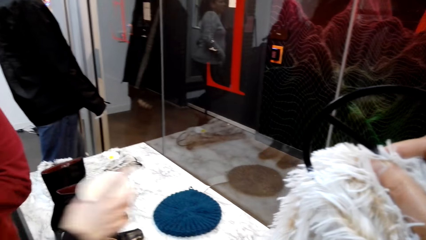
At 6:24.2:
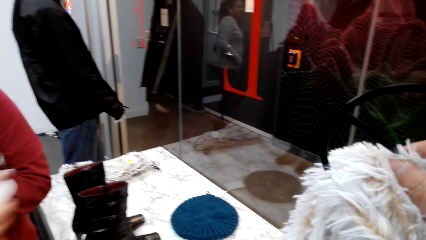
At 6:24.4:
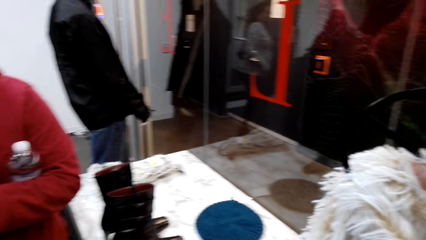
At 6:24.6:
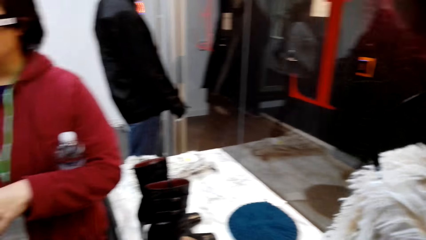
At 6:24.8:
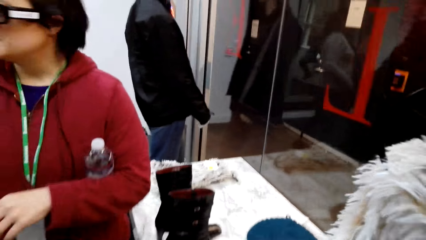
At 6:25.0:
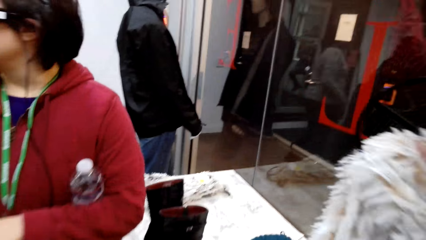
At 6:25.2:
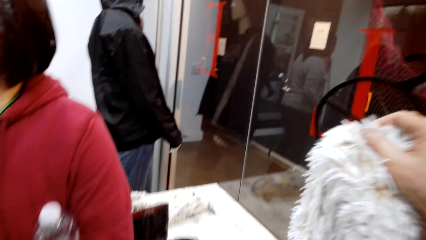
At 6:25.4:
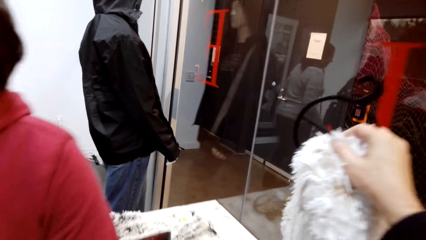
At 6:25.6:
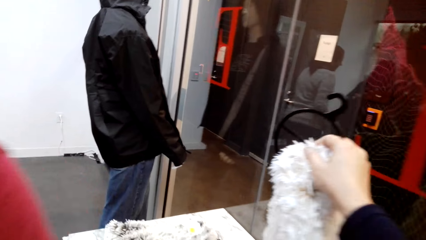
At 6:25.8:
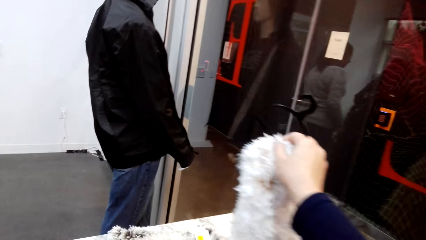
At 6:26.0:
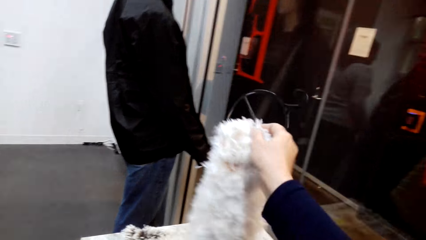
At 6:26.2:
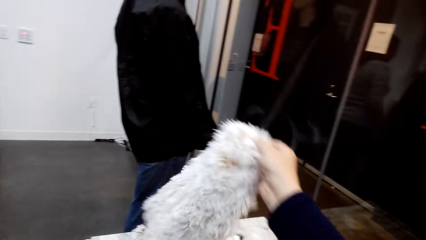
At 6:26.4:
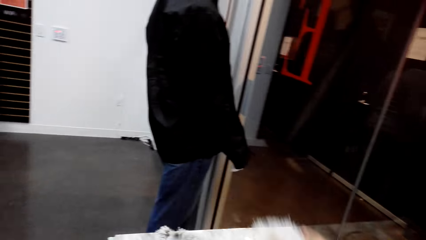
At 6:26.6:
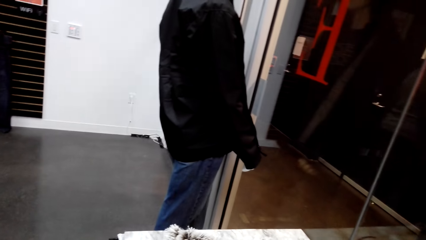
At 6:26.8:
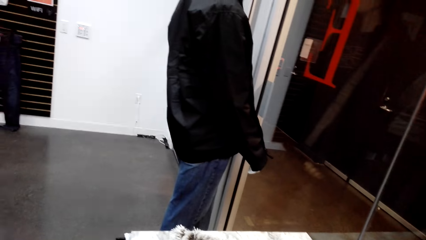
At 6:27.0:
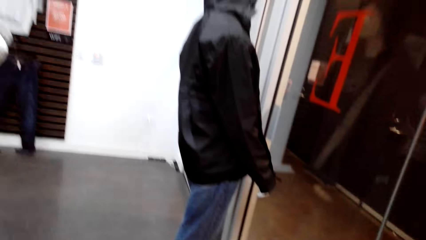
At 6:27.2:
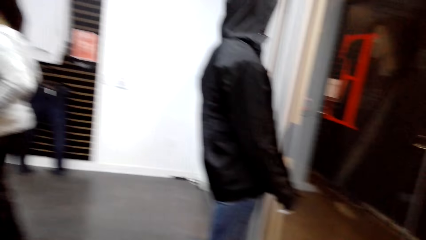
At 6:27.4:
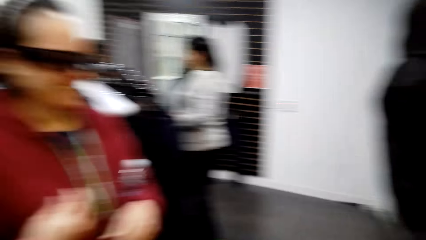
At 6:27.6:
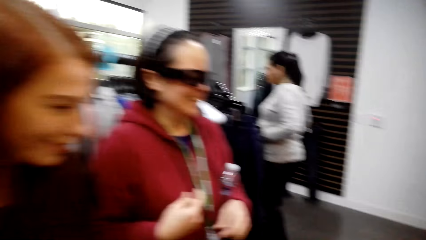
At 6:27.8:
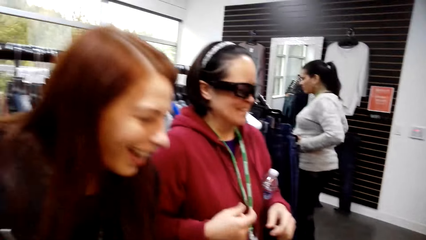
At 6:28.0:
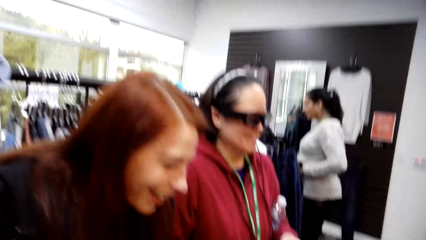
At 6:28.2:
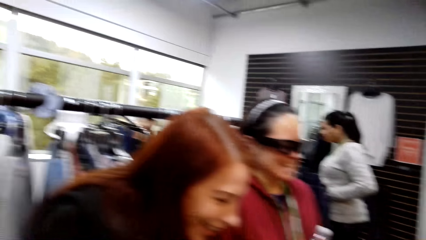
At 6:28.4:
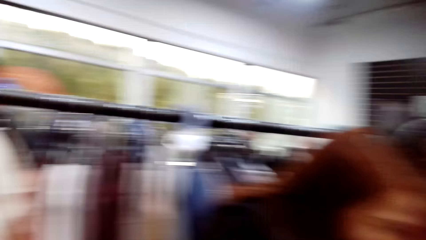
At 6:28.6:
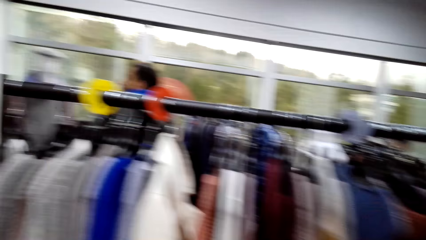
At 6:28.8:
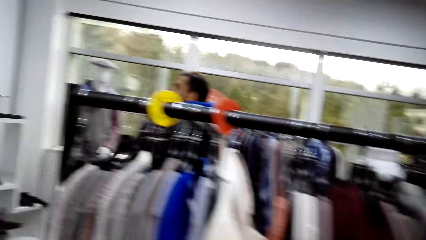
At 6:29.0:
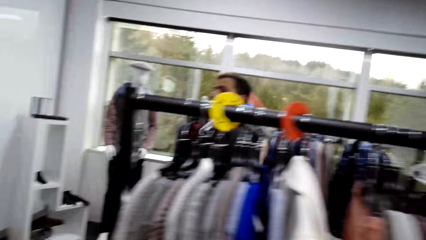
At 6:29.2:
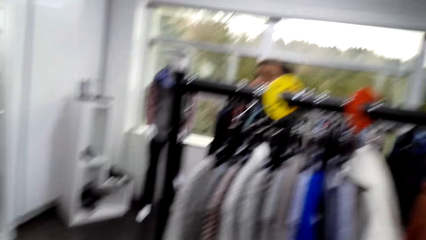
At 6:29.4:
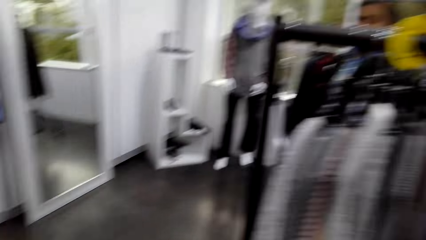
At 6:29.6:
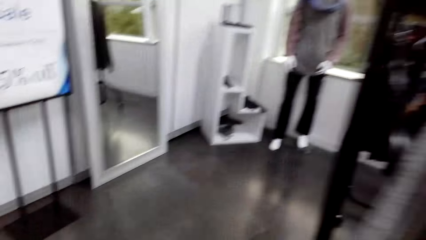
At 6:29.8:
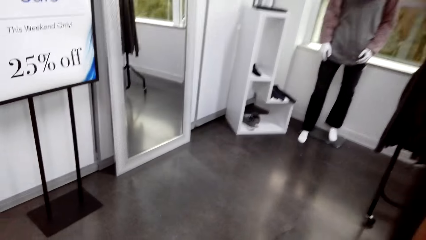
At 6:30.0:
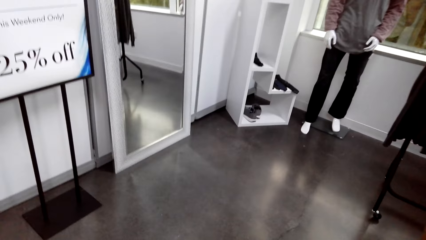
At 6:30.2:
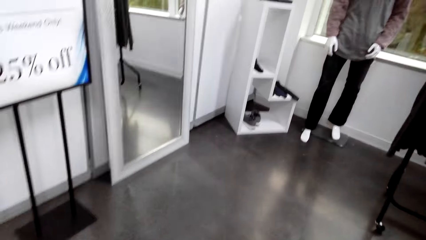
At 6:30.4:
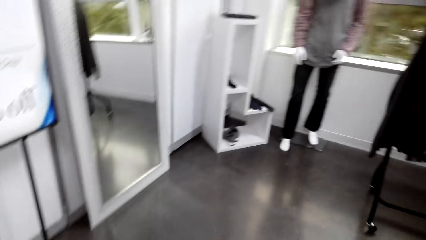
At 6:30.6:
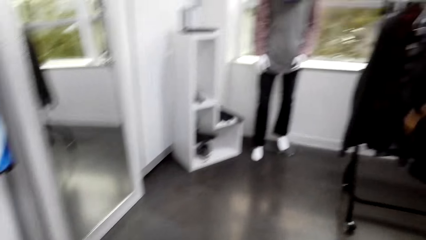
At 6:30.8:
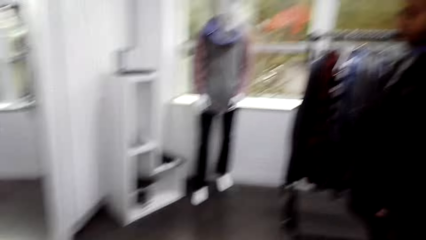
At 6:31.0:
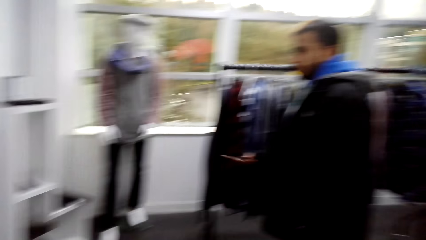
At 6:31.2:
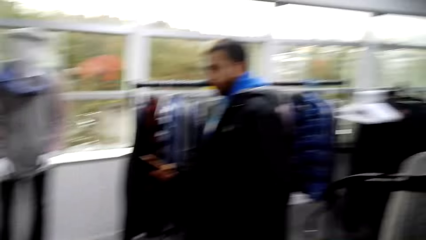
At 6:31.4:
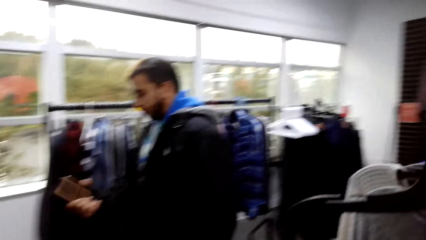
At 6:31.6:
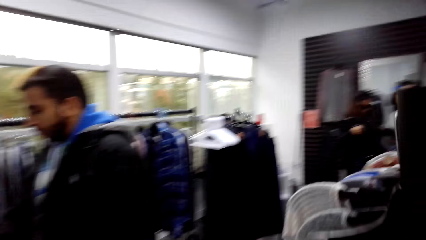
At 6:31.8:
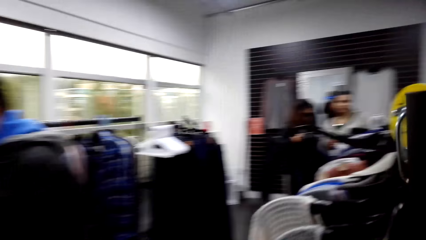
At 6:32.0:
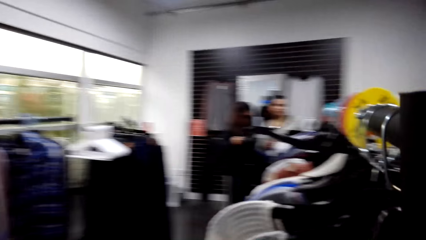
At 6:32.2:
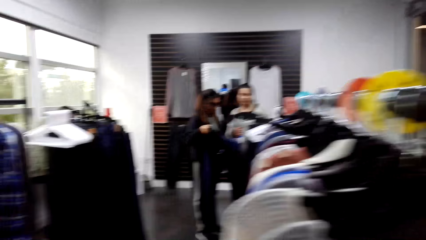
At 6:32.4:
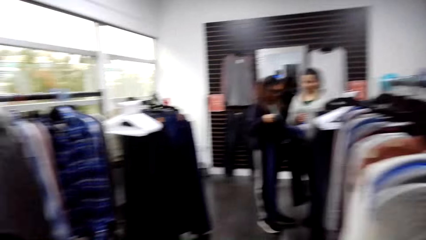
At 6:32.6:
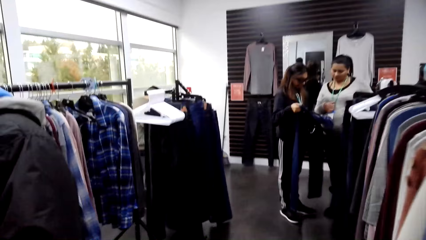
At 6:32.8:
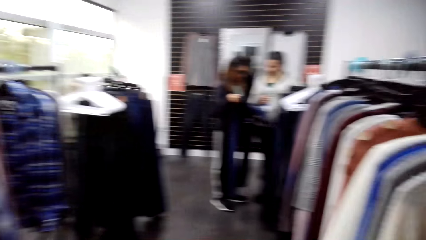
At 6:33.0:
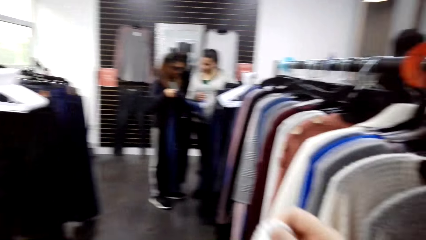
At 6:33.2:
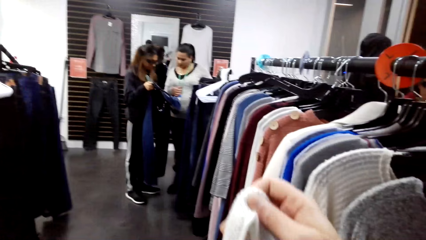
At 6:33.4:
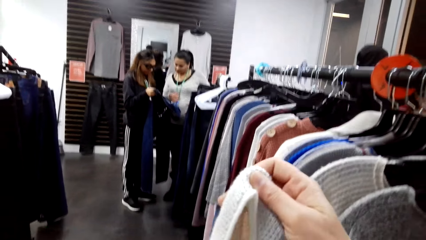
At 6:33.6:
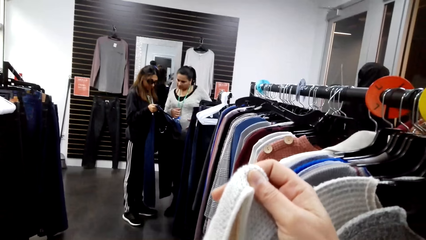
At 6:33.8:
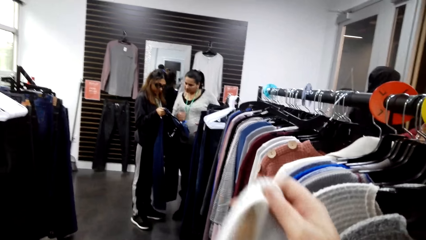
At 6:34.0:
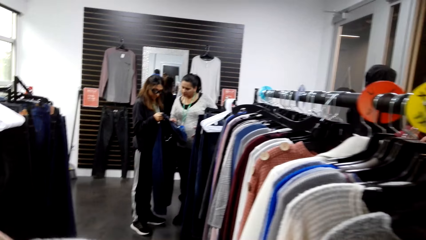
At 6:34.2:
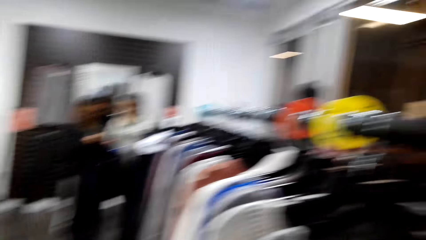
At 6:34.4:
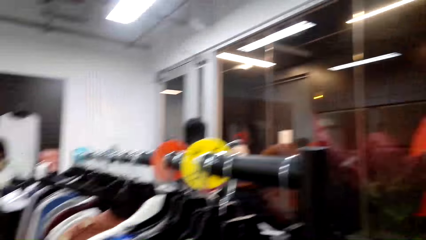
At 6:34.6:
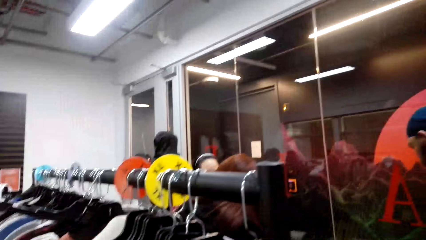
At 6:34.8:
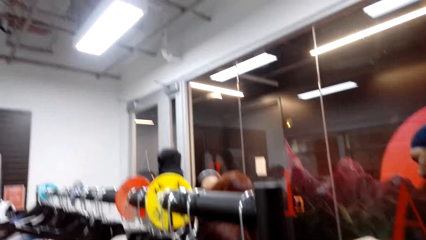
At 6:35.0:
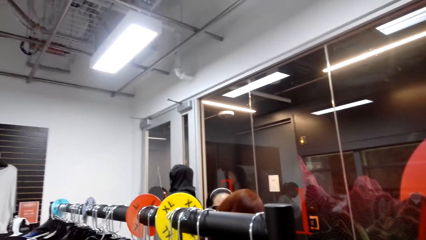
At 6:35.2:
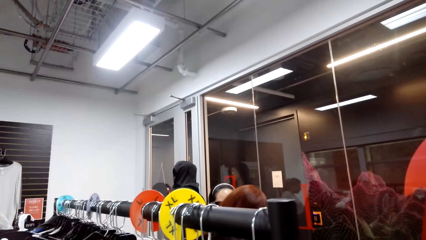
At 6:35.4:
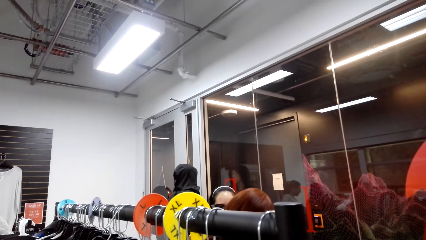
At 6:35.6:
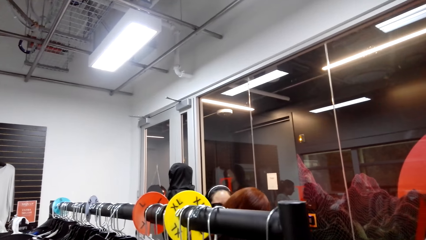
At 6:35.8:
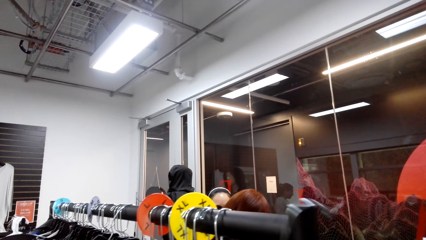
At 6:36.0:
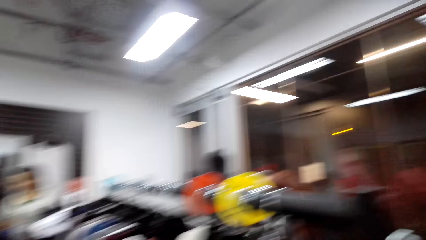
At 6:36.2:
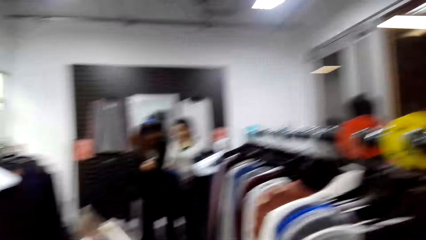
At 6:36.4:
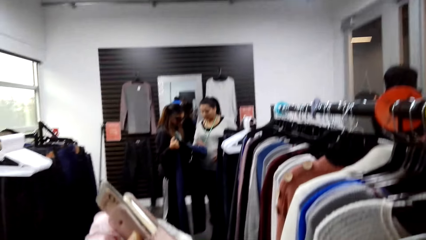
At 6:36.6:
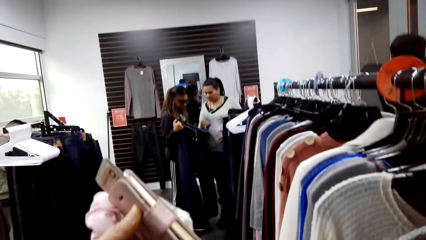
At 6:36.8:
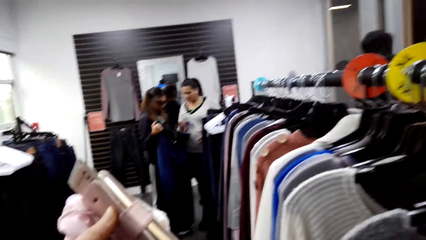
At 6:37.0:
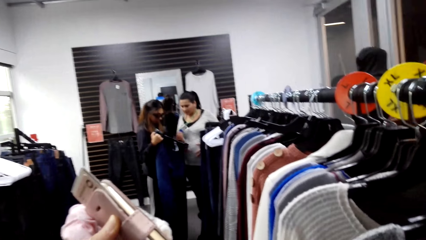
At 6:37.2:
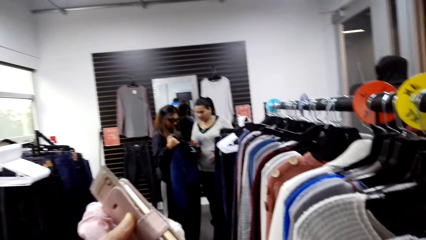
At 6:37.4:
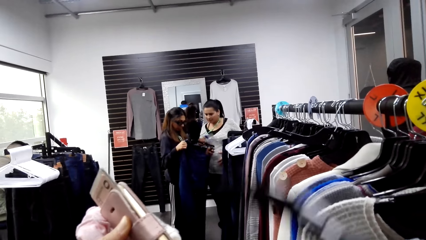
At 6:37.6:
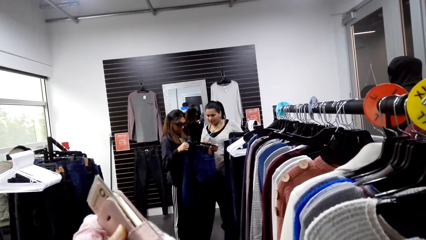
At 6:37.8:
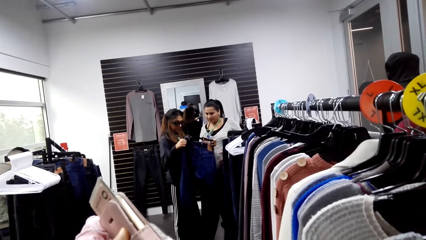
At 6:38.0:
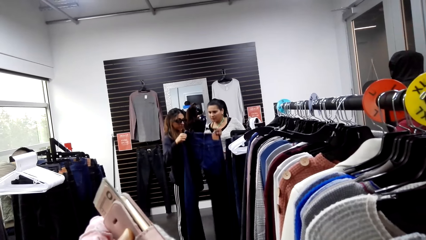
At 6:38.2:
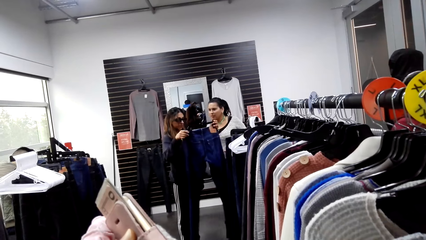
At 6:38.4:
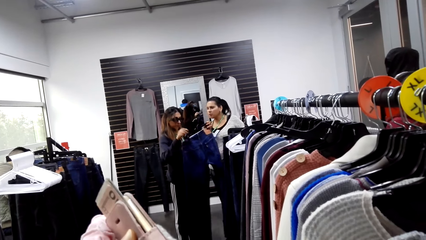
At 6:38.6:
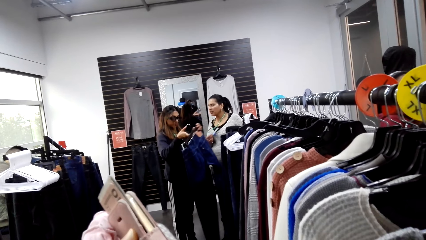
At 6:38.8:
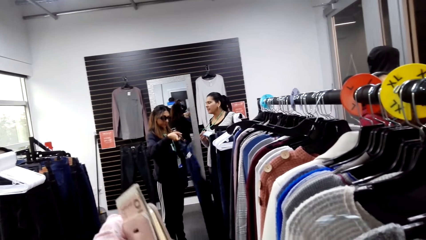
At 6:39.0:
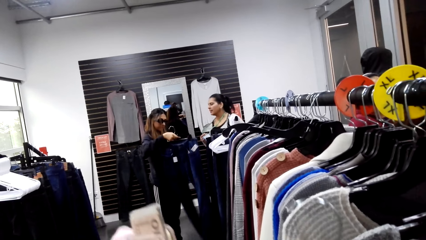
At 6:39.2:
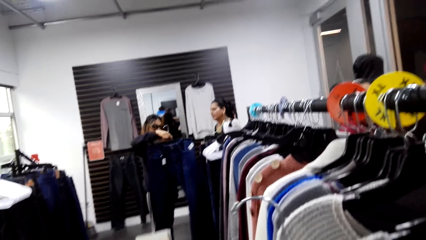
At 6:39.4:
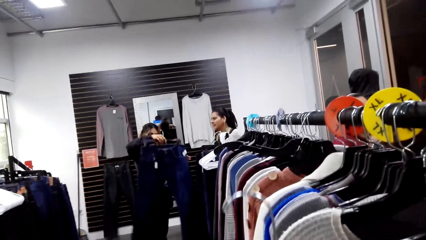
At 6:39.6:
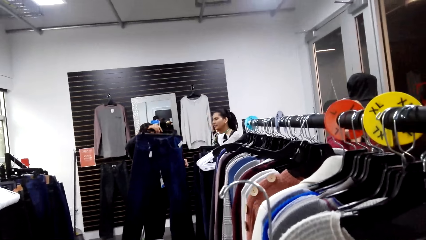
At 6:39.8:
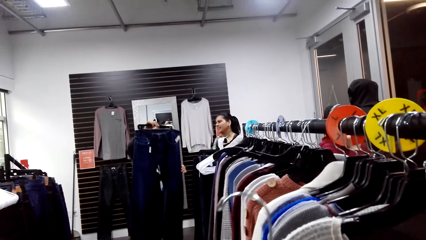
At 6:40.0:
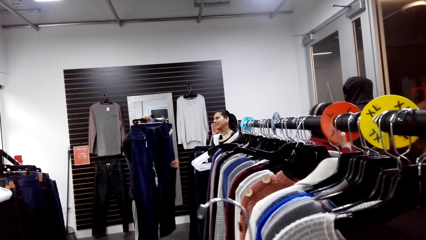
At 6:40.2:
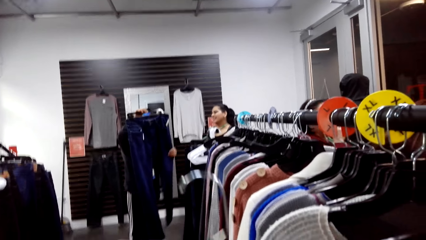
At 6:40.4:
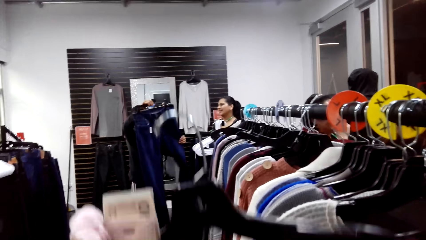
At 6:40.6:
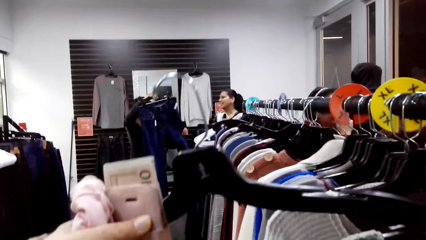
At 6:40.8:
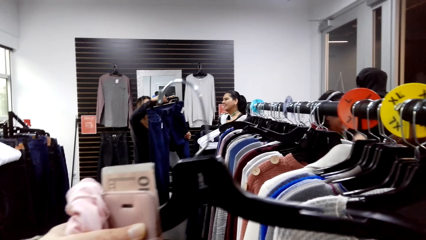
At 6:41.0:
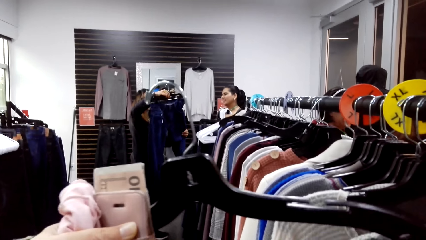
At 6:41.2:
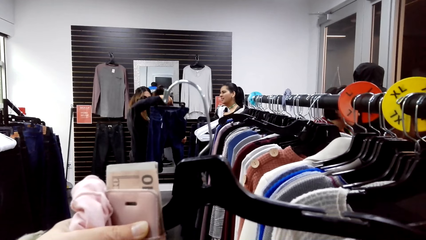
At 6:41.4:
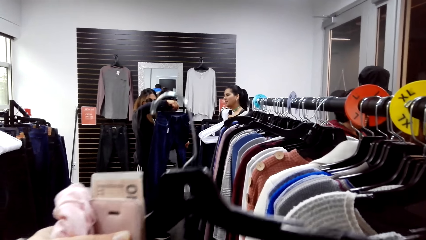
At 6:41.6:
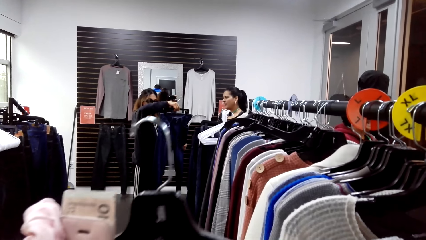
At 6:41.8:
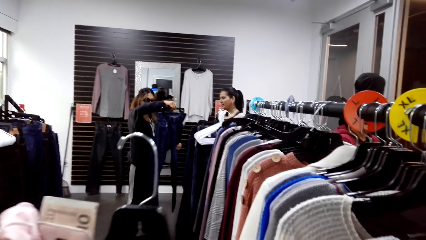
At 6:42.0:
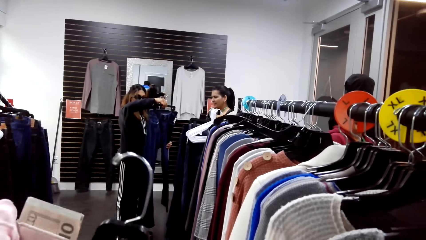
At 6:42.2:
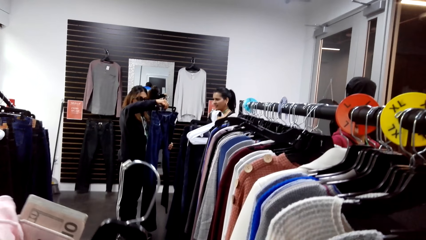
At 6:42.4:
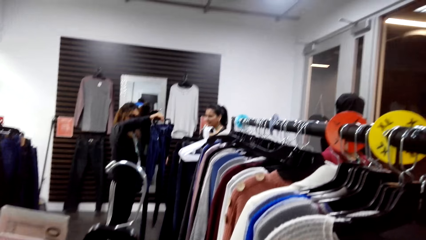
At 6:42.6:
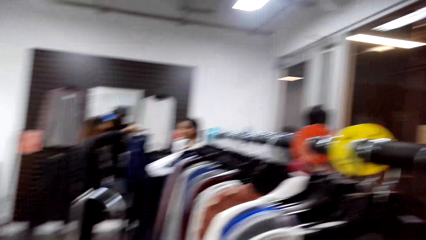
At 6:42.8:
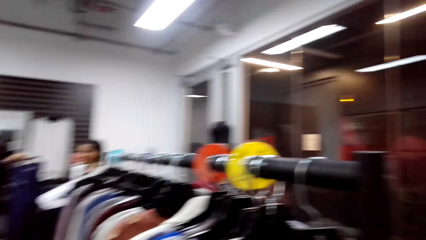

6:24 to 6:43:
The camera wearer places a scarf on the table. They walk around. They walk around the store. They put the sweater on the hanger.
